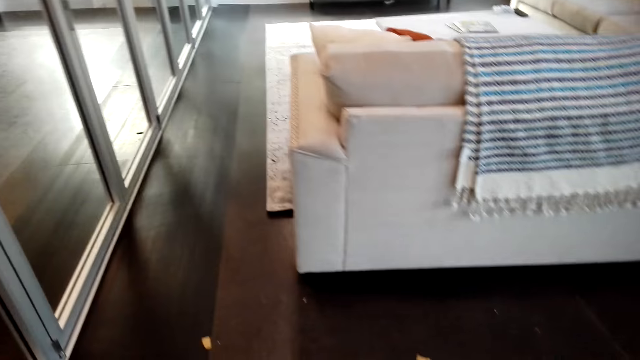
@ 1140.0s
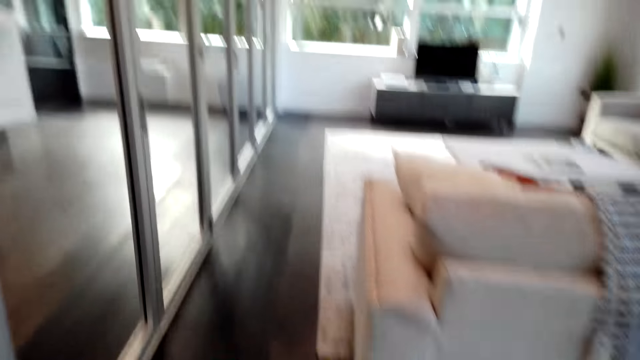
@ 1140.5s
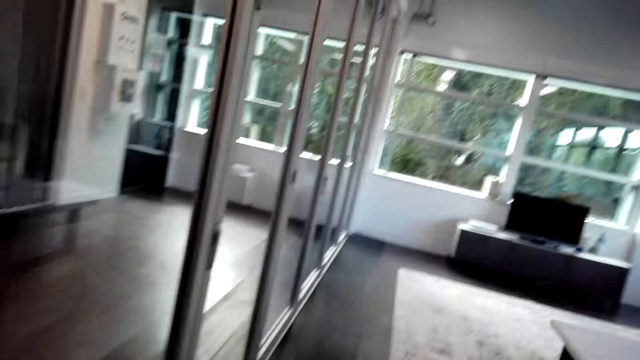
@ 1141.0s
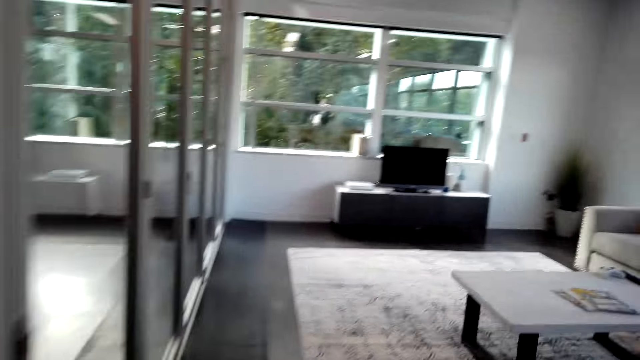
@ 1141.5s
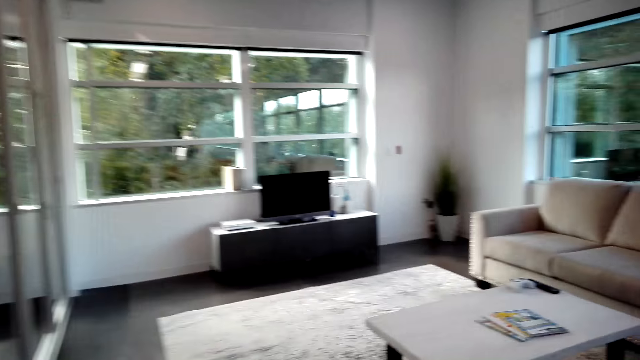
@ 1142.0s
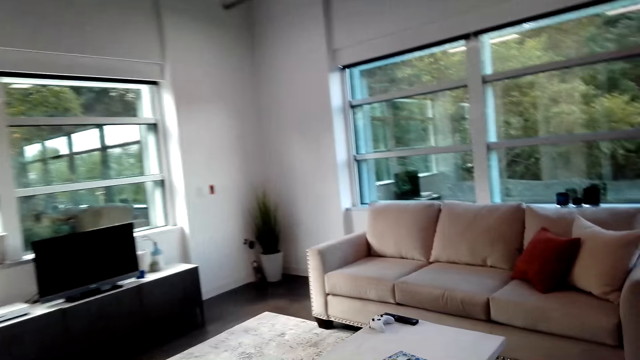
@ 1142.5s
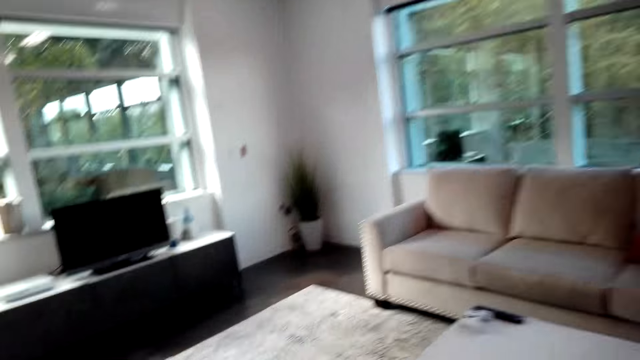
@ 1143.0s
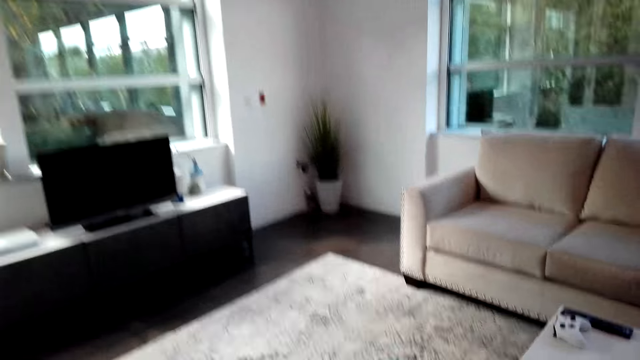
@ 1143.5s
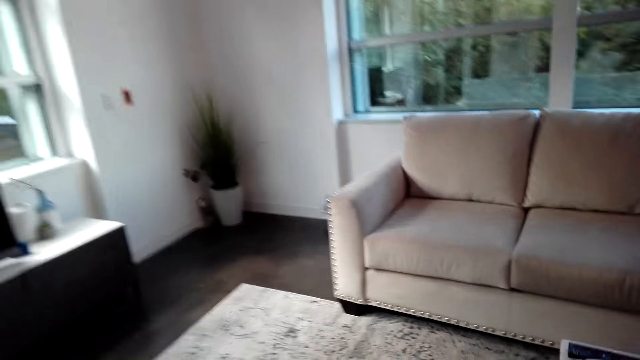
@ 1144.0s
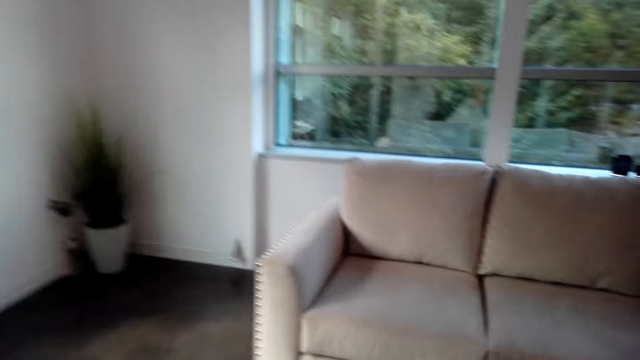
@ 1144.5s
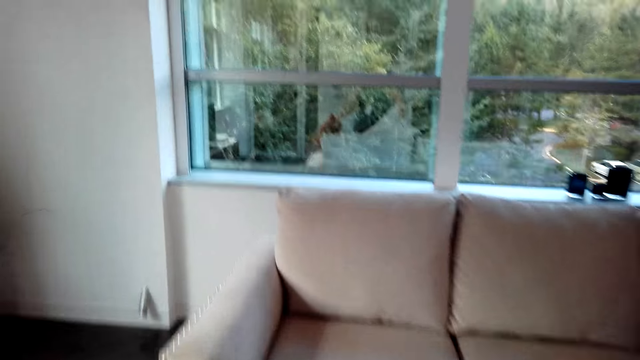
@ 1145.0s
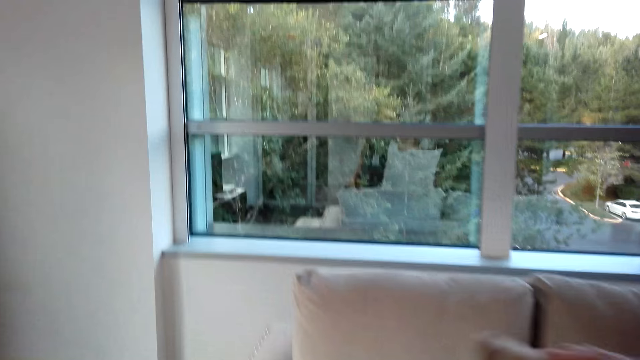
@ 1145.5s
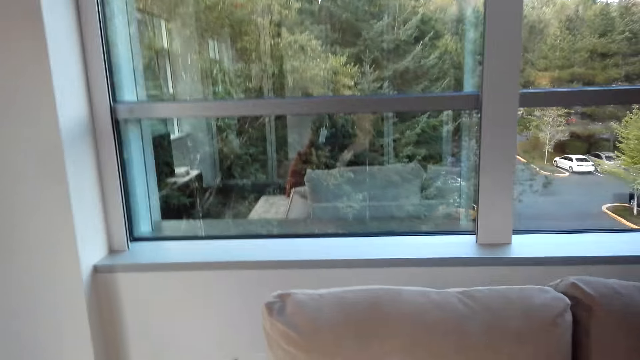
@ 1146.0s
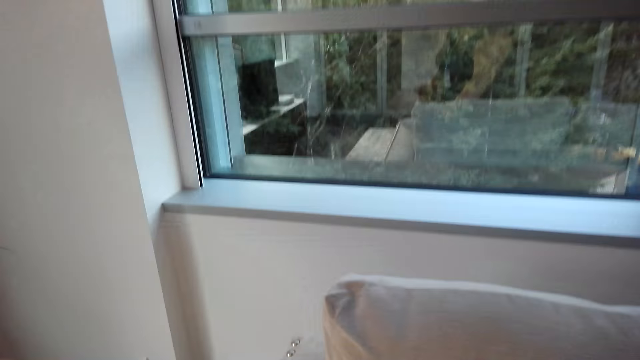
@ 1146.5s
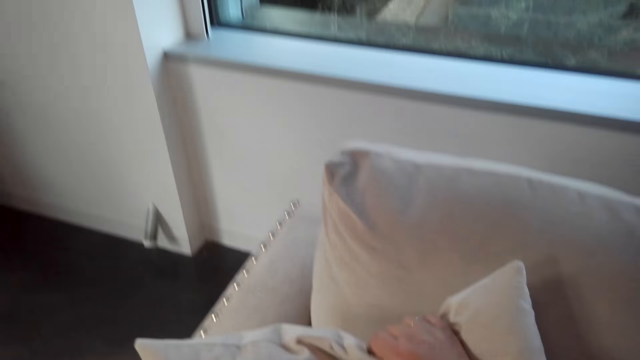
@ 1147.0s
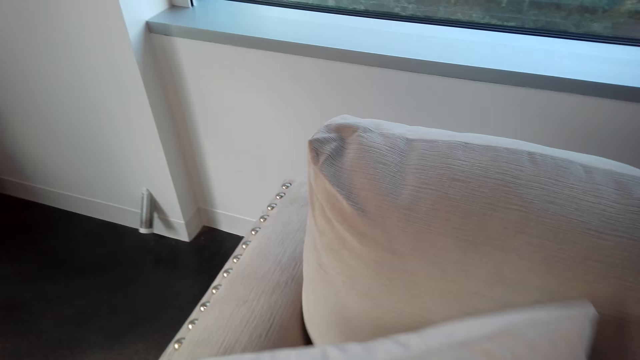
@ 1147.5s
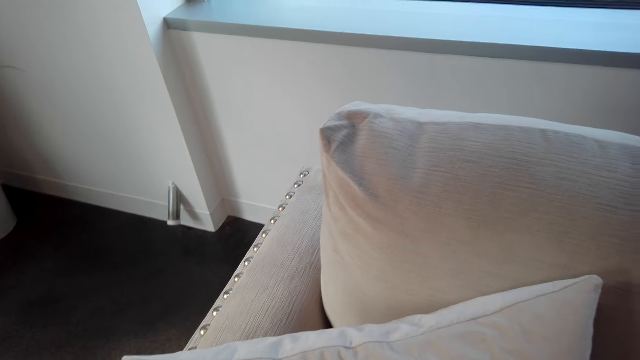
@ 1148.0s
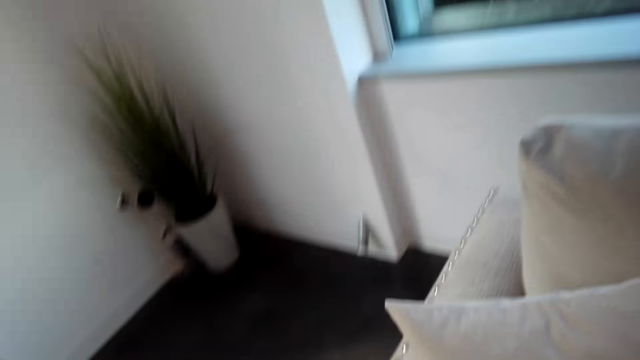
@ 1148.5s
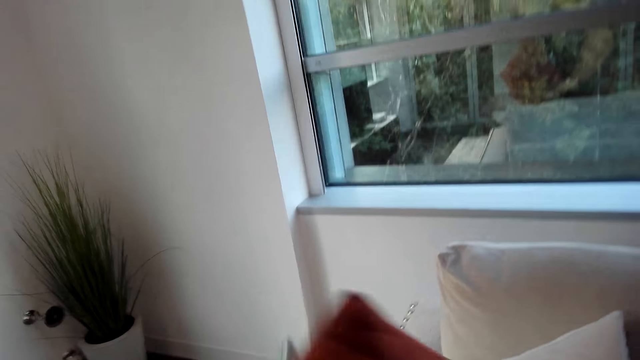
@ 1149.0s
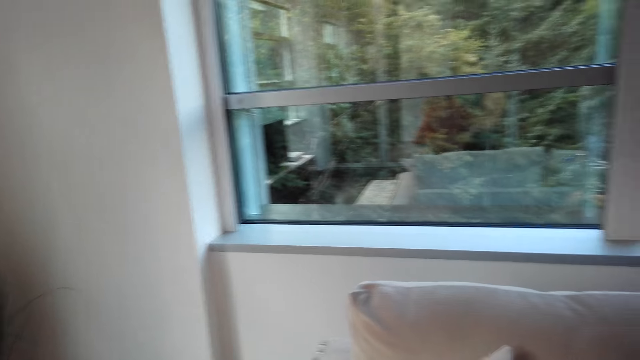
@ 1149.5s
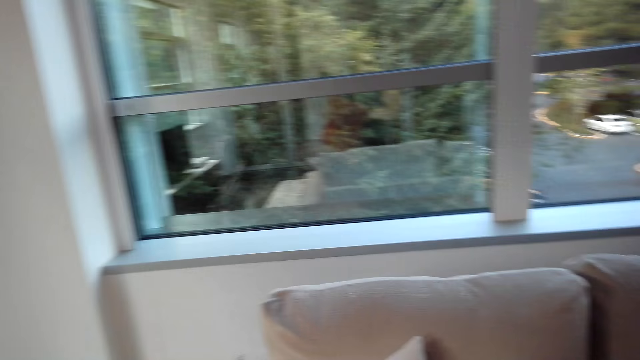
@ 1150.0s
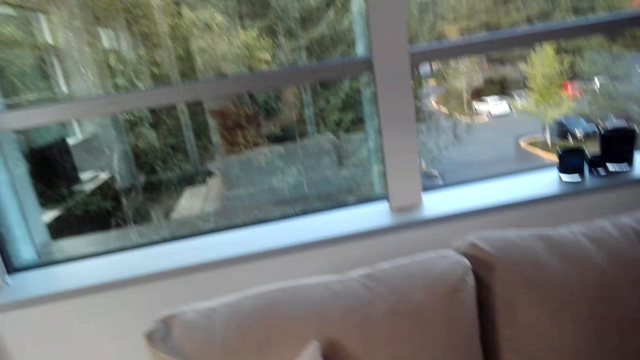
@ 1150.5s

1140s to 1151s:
The camera wearer walks. They put the cushions on the sofa set.

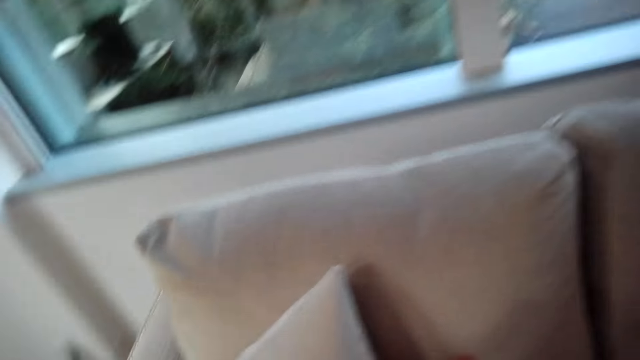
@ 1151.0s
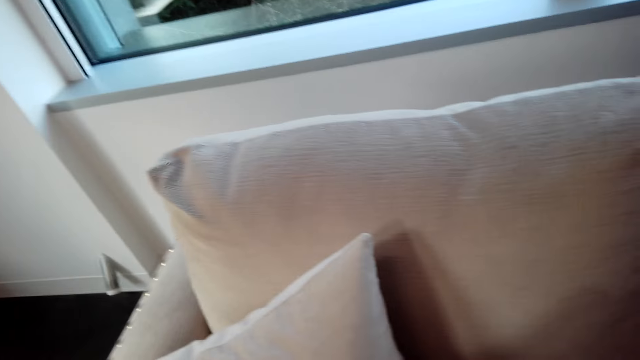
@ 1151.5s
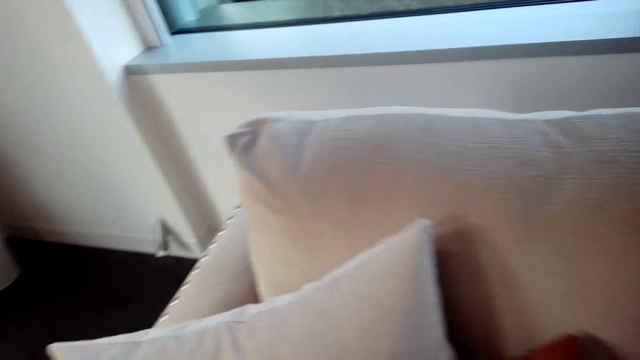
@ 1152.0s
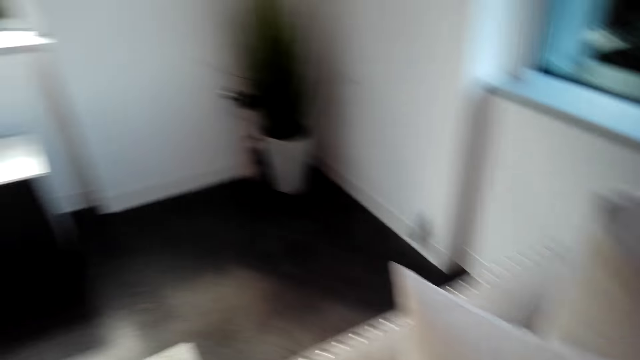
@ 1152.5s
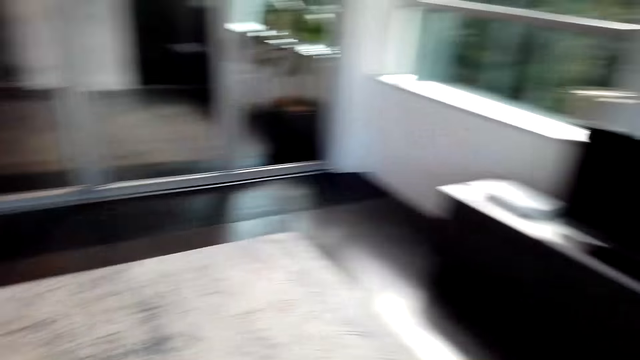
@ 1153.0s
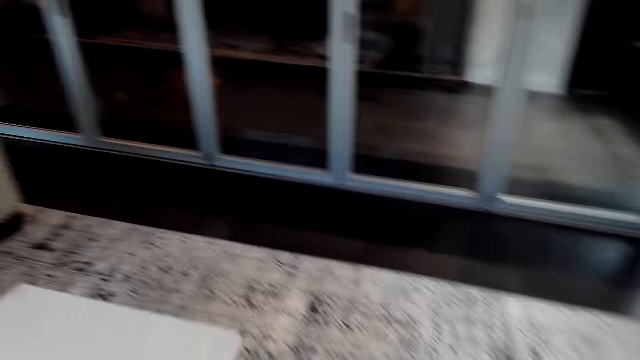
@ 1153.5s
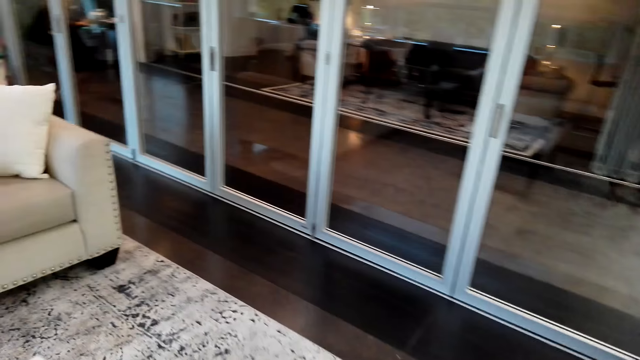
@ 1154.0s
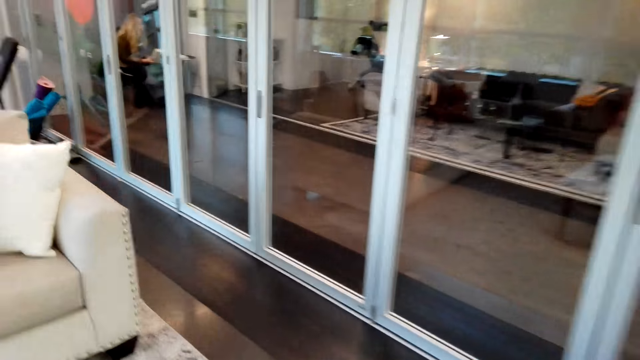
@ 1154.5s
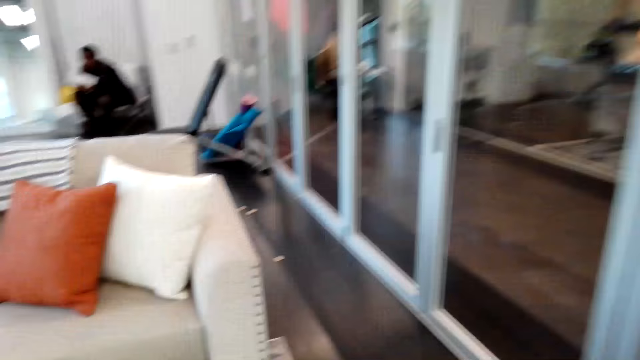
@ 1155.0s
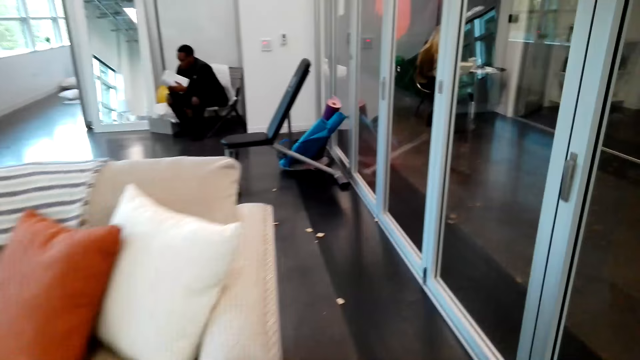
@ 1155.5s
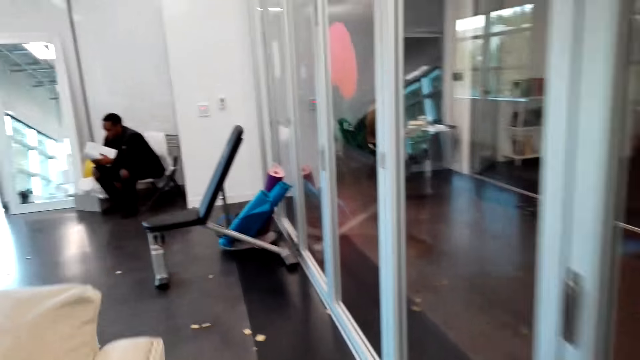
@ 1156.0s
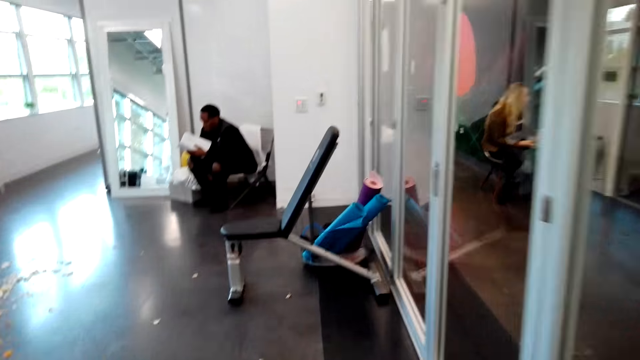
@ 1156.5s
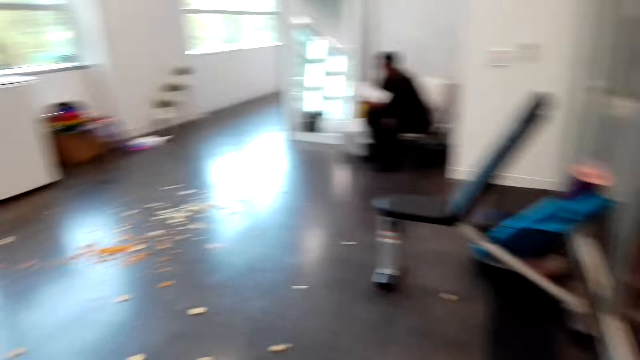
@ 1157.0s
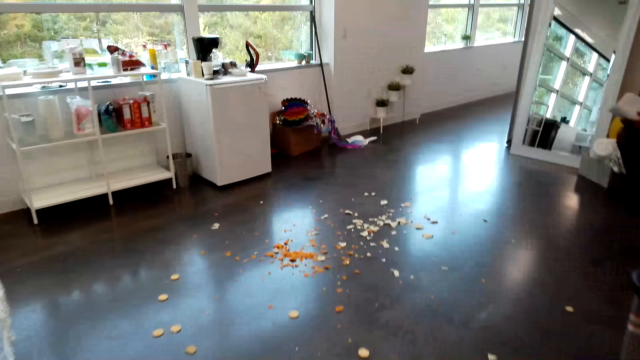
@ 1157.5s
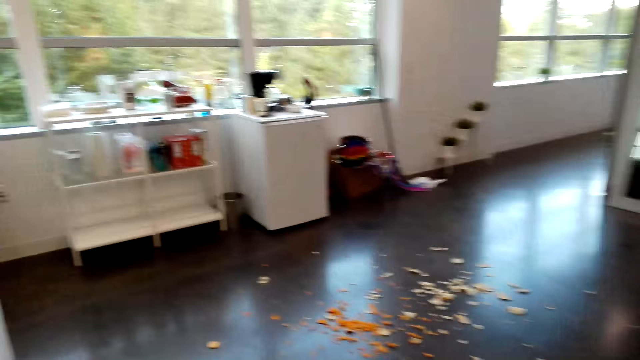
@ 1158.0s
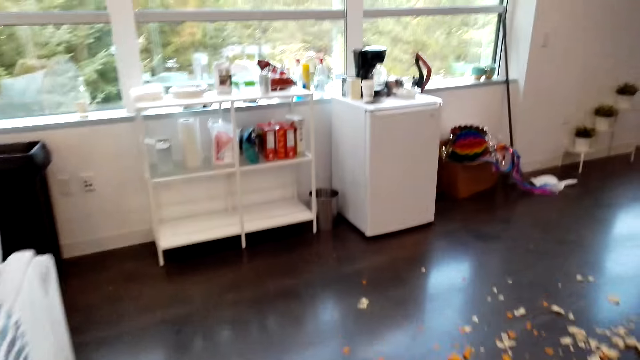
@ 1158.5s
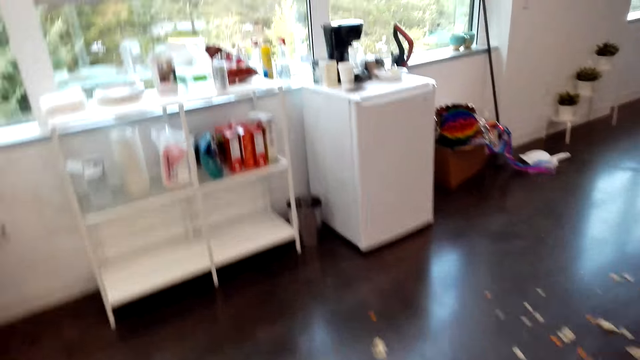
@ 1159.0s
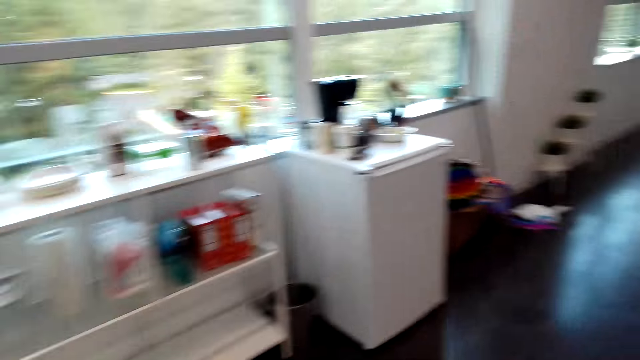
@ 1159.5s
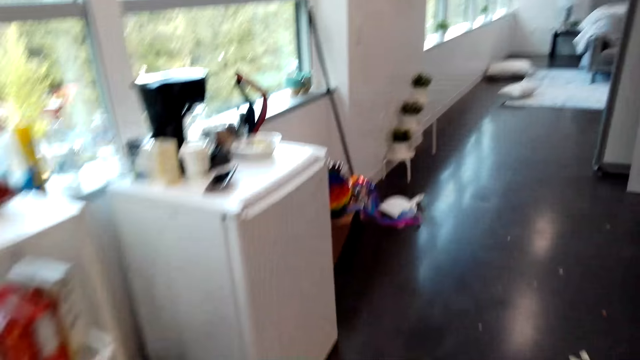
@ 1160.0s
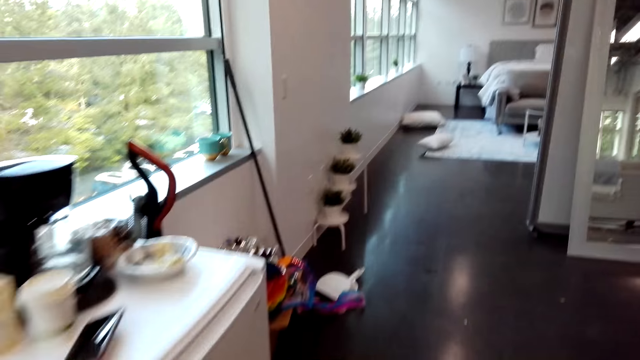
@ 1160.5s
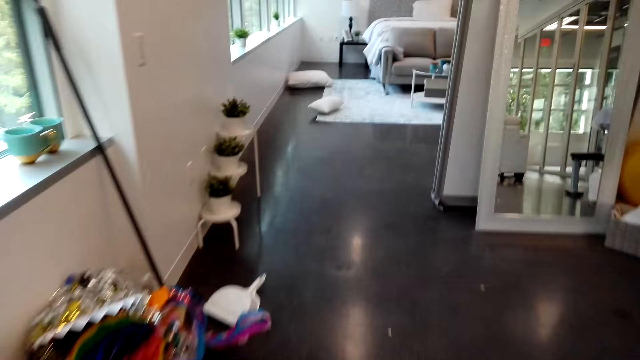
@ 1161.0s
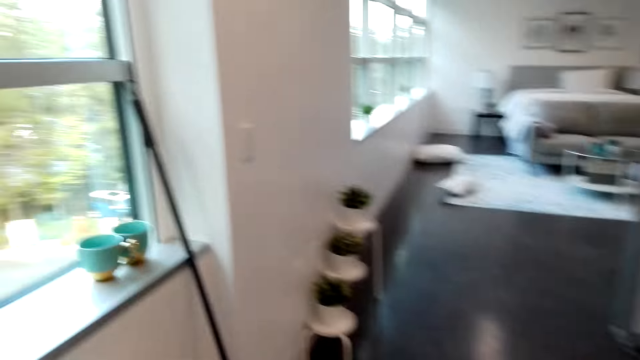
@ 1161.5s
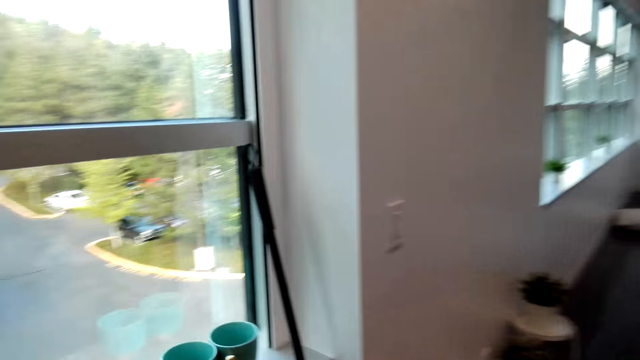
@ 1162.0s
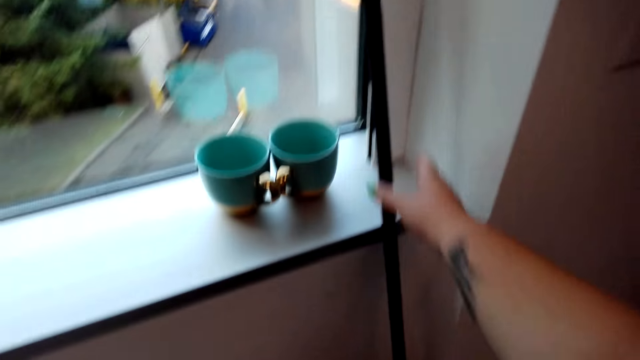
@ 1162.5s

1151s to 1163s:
The camera wearer walks around the apartment.
